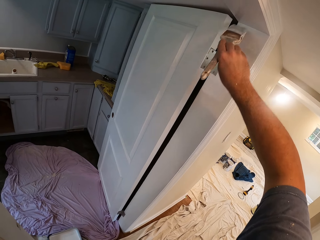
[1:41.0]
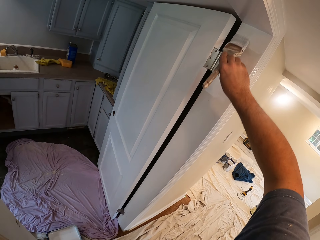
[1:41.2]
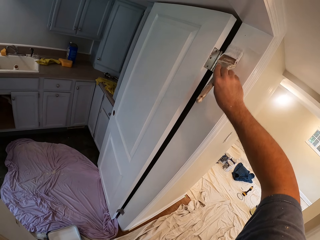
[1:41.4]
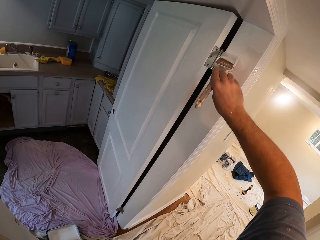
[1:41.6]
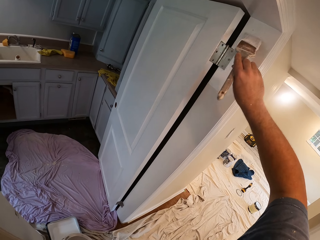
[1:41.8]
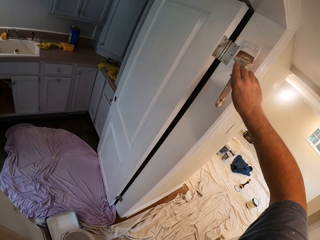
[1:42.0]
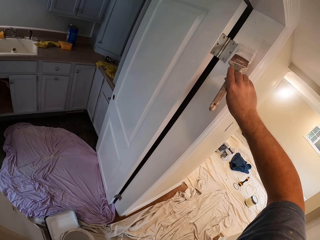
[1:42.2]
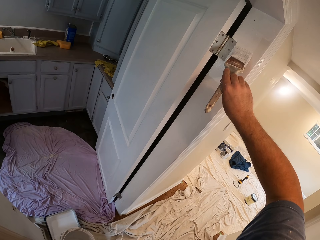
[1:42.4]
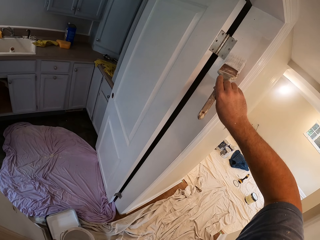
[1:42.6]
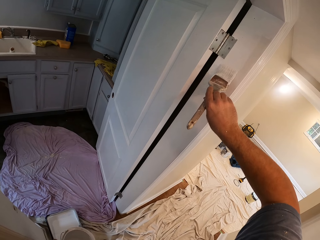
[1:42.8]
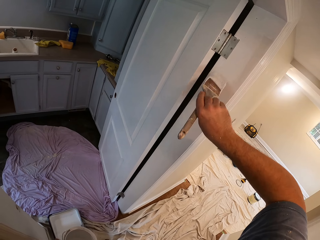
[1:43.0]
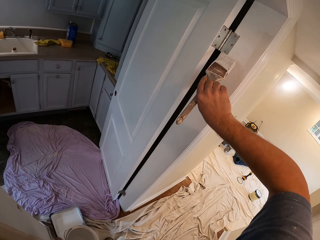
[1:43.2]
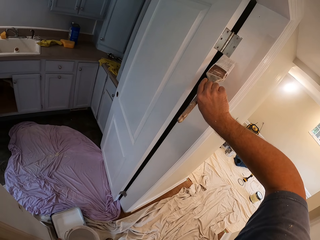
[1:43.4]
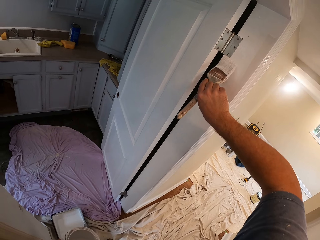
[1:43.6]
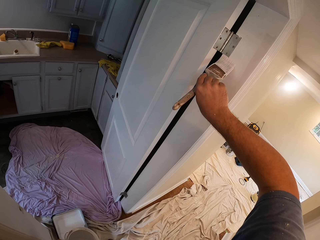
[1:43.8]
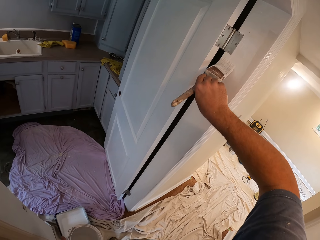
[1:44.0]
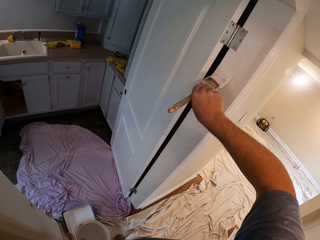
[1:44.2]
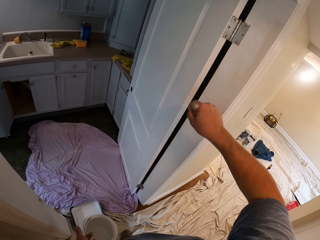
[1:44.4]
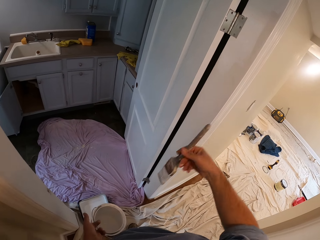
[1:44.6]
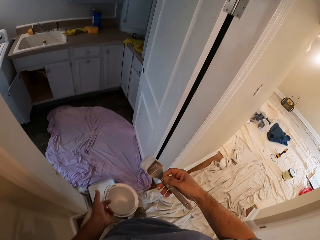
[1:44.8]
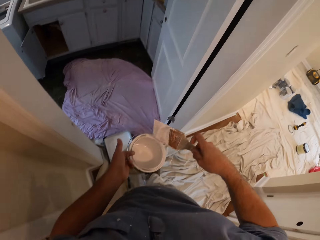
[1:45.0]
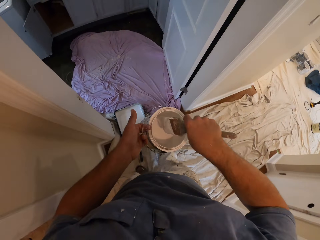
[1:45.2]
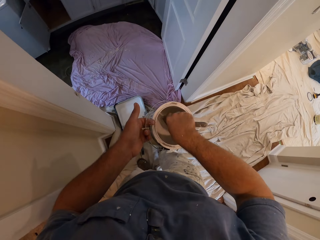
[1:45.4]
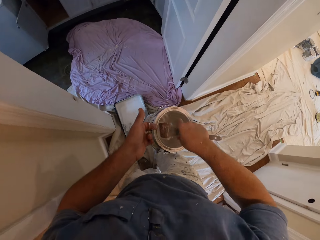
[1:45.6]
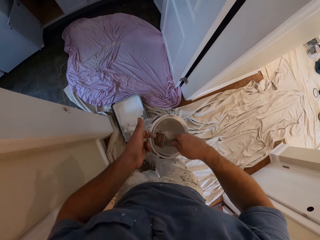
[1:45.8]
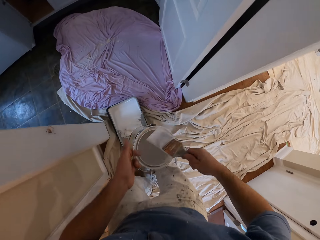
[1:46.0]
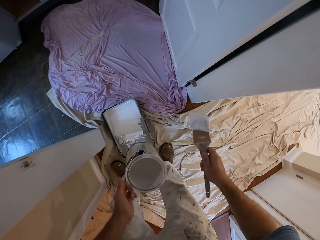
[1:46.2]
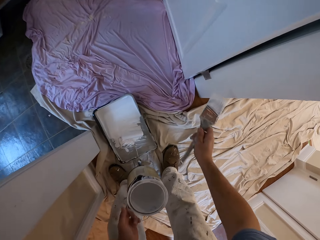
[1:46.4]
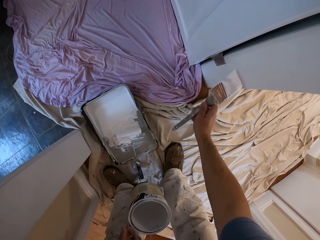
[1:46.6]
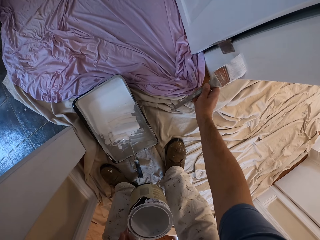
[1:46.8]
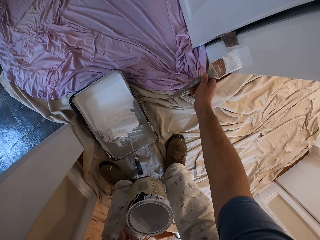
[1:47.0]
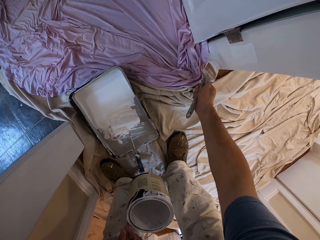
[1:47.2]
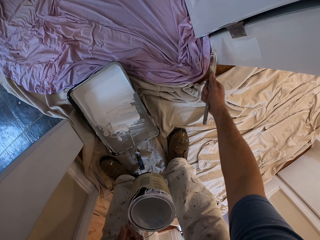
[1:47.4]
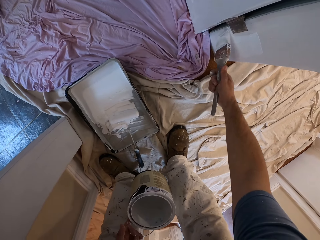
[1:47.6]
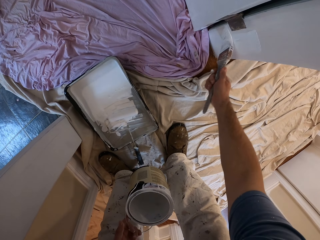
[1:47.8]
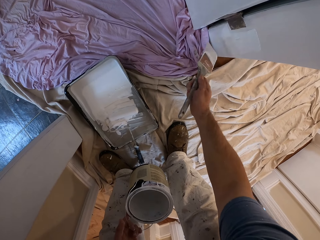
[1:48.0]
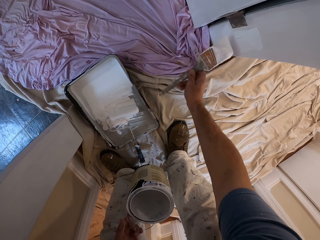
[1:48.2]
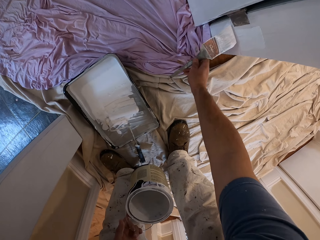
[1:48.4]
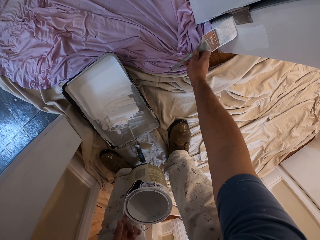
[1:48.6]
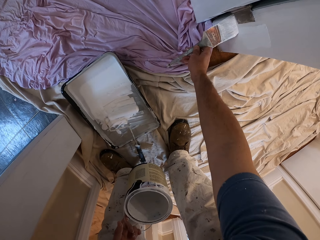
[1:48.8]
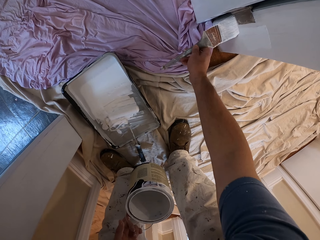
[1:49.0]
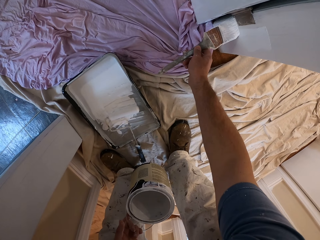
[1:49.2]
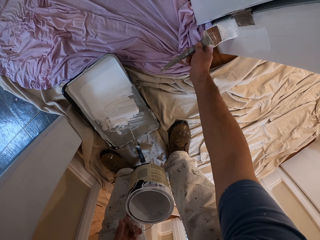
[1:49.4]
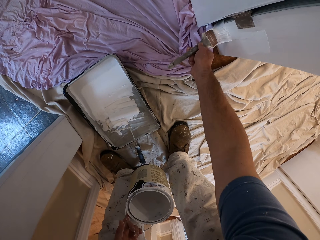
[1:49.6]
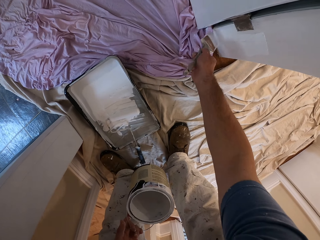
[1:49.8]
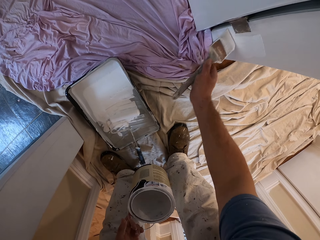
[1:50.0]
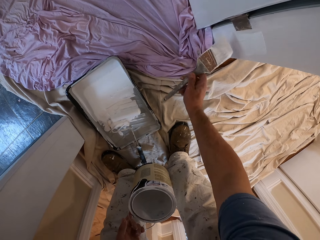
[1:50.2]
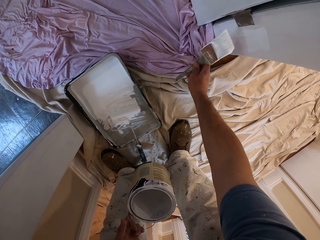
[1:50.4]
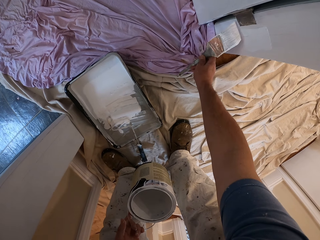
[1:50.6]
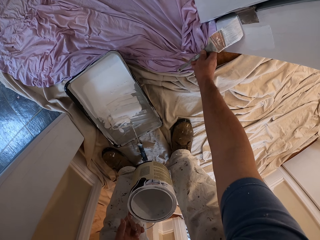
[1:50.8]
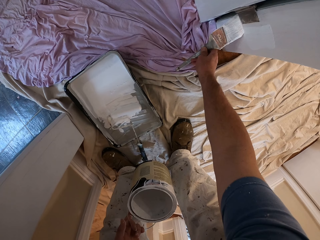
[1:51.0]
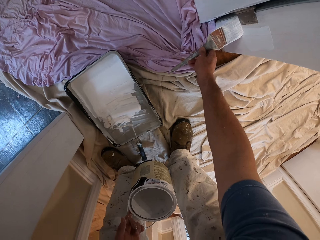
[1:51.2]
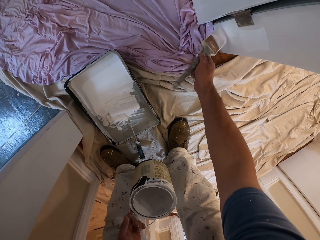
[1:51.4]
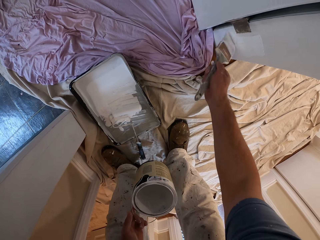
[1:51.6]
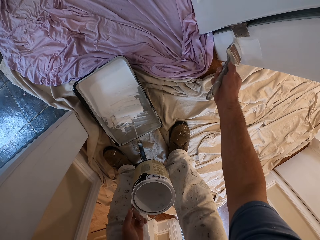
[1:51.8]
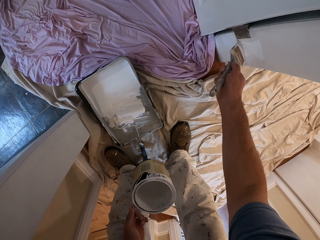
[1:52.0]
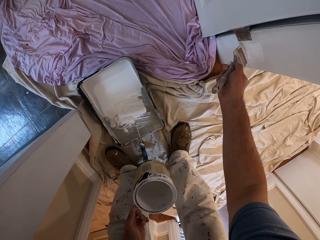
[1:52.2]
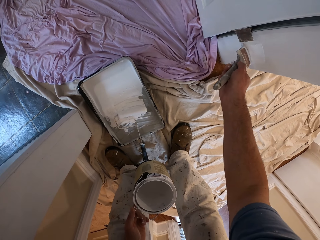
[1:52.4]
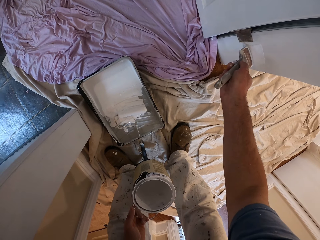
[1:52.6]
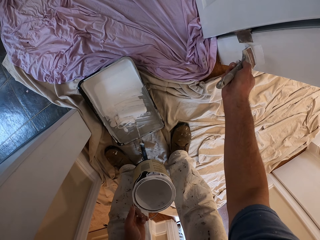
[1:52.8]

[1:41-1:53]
The camera wearer dips the paint brush into a paint container. They paint the doorpost with the paint brush.

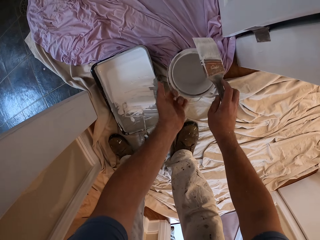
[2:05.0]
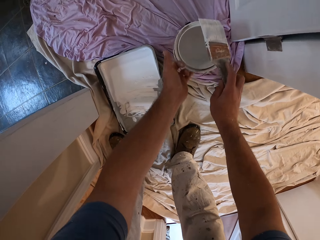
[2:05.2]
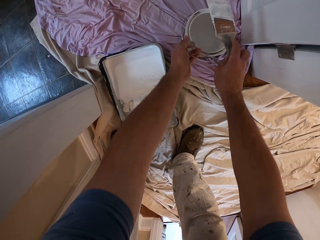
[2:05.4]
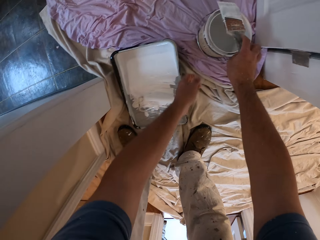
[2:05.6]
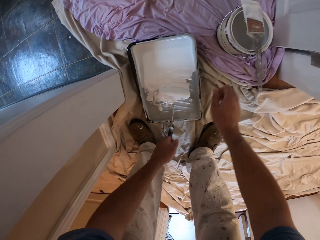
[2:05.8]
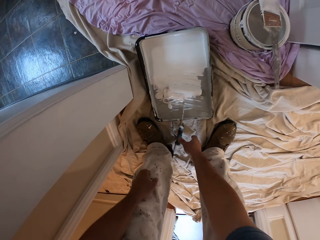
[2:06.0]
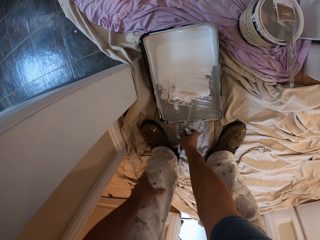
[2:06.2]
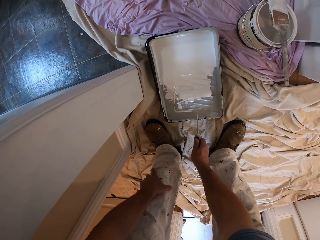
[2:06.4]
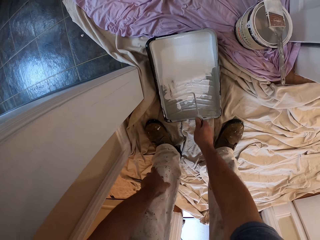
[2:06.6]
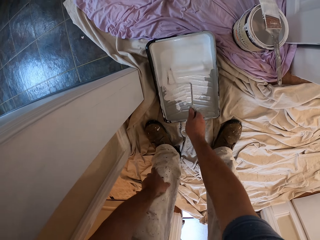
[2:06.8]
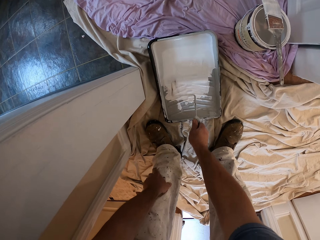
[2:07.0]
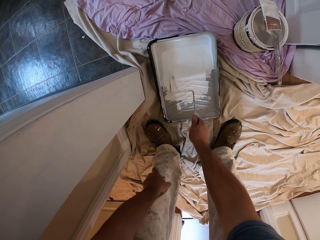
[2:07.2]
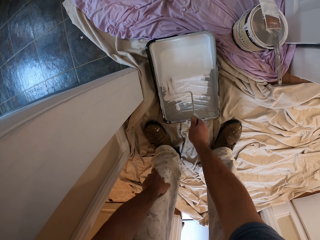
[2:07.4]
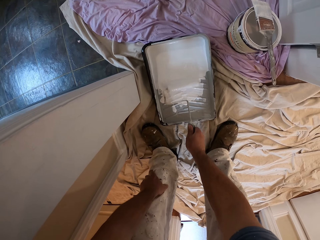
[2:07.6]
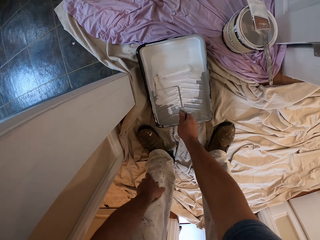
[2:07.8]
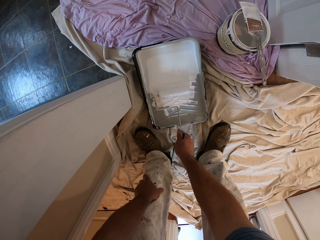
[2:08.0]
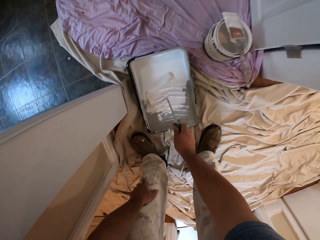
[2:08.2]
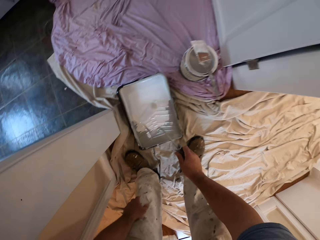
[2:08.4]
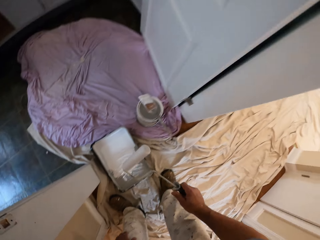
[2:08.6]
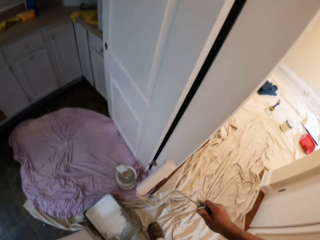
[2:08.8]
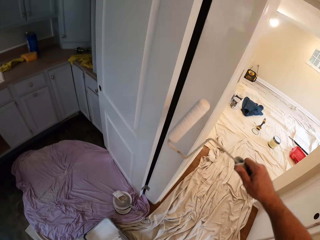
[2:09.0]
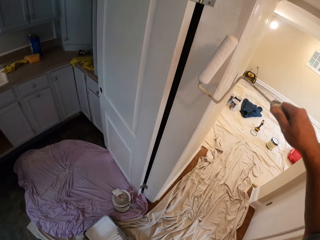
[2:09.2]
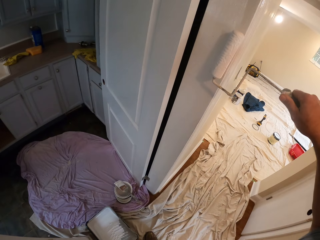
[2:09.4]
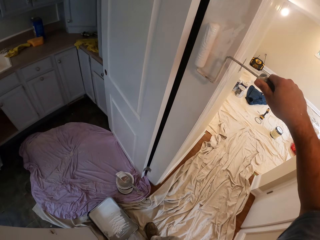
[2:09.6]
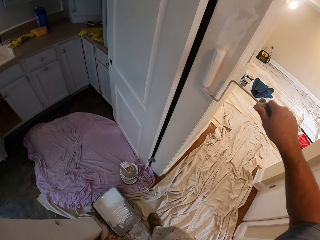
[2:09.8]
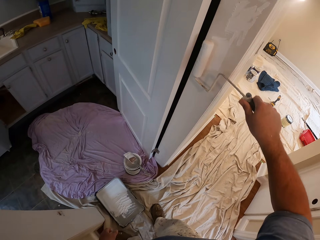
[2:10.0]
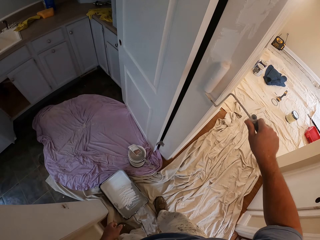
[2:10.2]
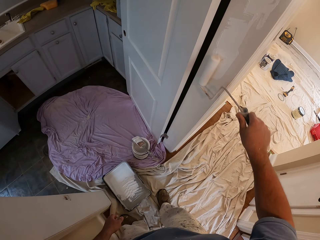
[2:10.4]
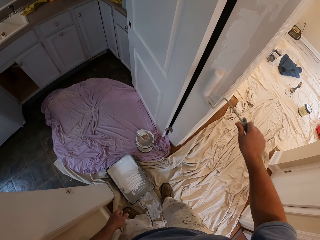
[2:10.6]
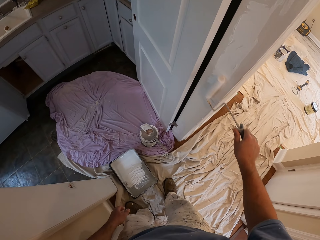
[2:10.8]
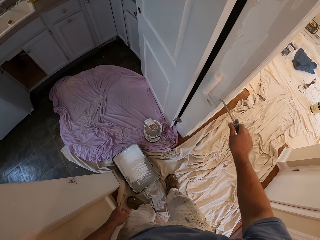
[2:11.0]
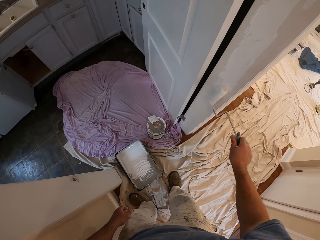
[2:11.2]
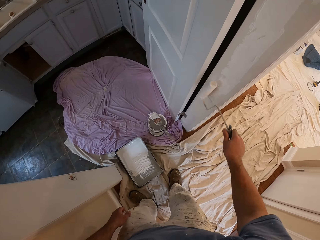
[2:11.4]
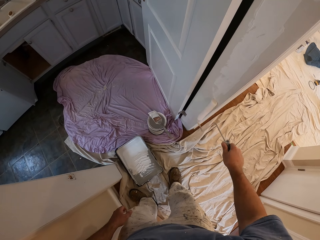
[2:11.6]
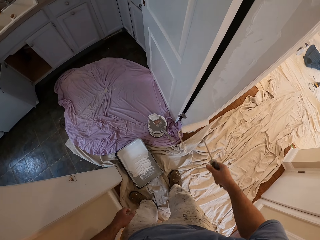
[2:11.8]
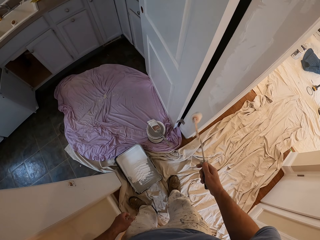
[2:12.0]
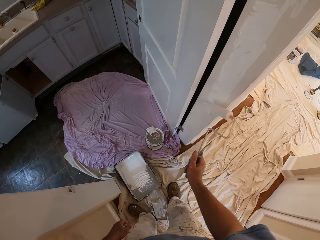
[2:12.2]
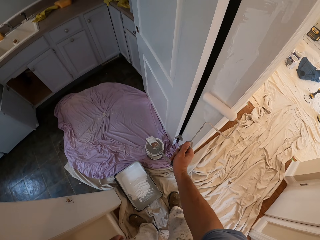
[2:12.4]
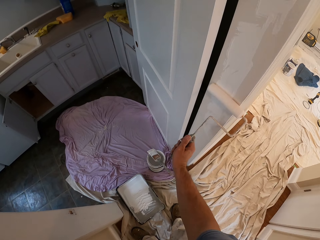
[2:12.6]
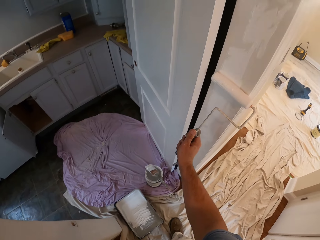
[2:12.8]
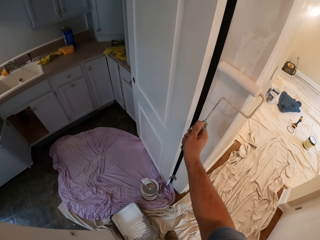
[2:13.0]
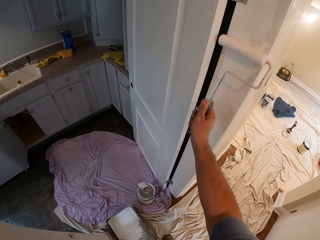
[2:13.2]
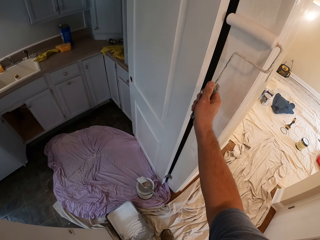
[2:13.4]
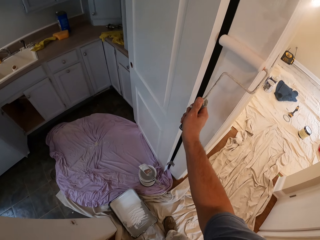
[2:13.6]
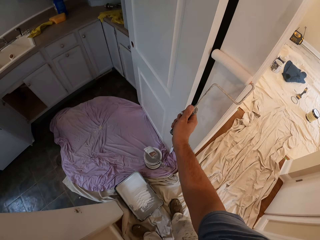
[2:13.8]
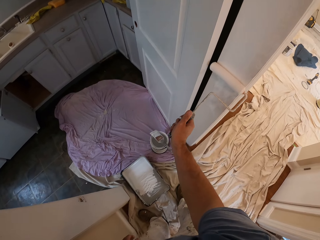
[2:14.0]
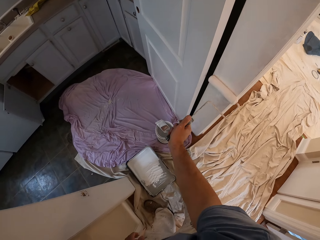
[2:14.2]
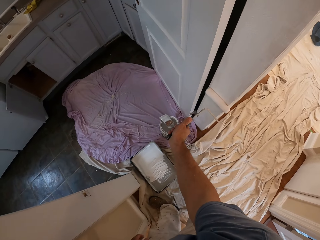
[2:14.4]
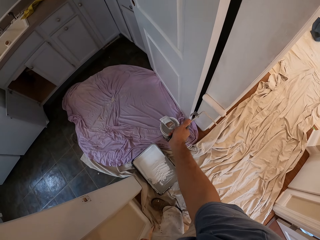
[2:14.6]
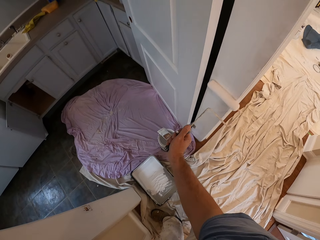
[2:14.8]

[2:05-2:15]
The camera wearer drops the paint container on the ground. They drop the paint brush on top of the paint container. They roll the roller brush in the container. They pick the paint roller from a paint tray. They paint the doorpost with the paint roller.
